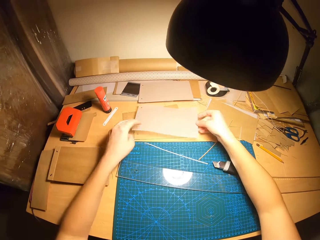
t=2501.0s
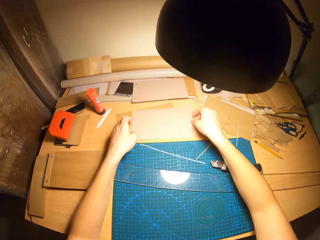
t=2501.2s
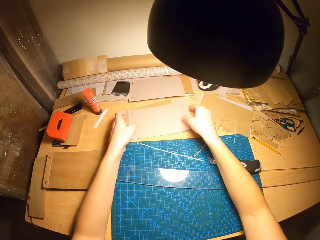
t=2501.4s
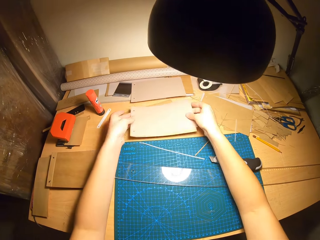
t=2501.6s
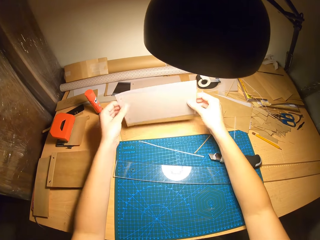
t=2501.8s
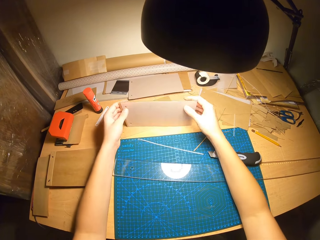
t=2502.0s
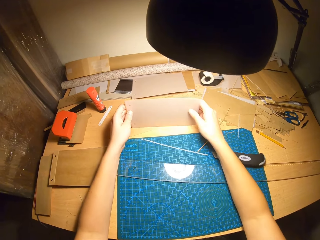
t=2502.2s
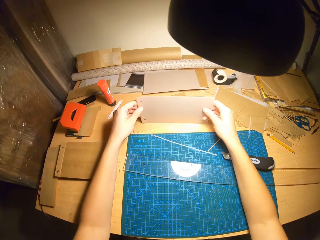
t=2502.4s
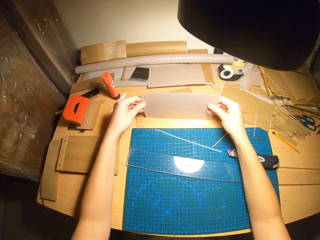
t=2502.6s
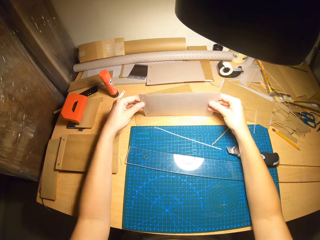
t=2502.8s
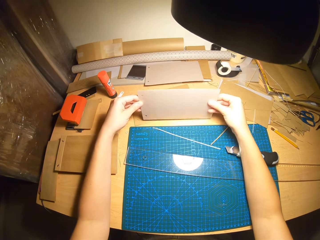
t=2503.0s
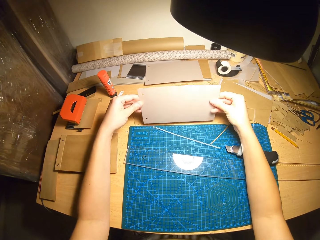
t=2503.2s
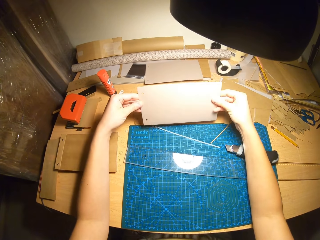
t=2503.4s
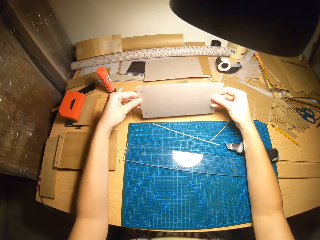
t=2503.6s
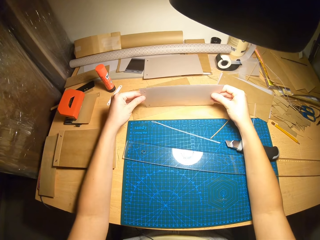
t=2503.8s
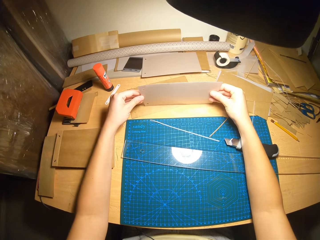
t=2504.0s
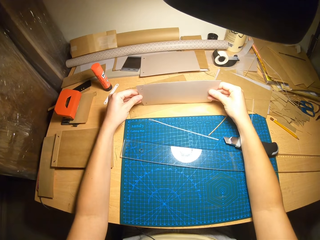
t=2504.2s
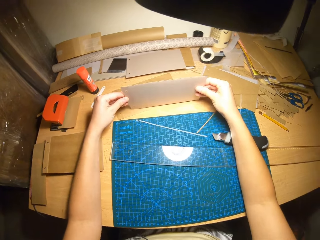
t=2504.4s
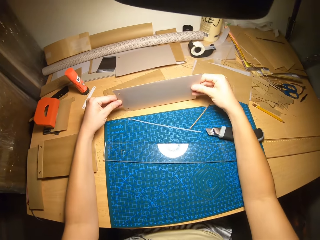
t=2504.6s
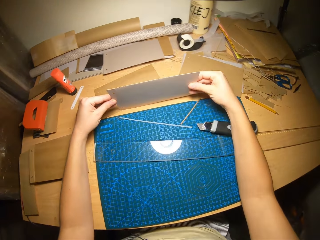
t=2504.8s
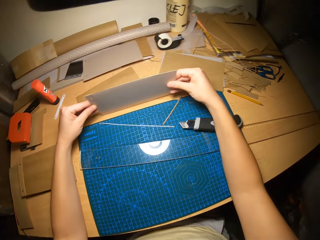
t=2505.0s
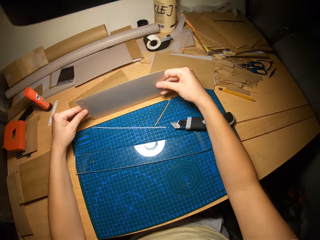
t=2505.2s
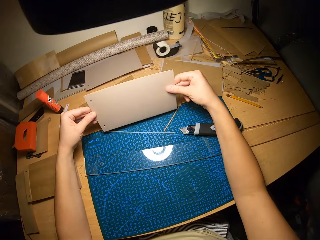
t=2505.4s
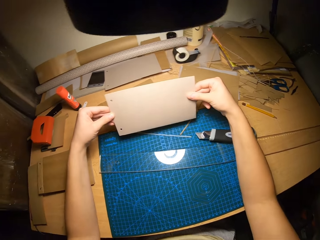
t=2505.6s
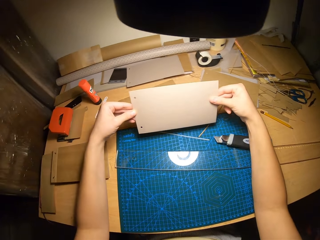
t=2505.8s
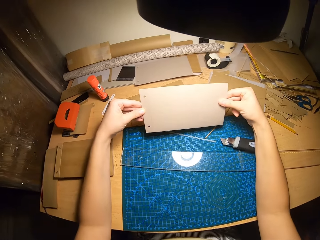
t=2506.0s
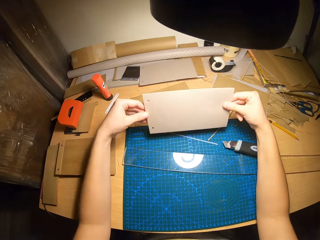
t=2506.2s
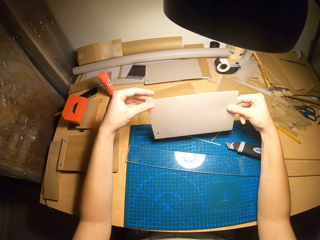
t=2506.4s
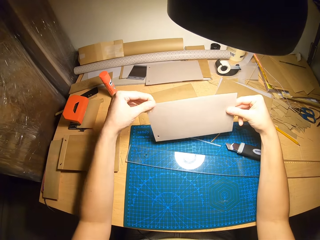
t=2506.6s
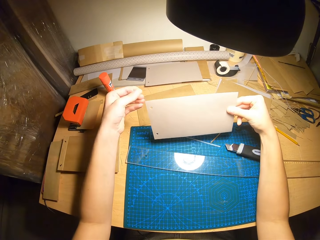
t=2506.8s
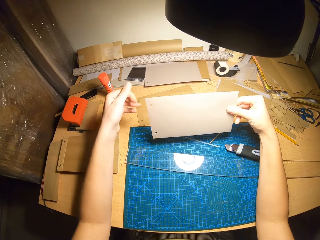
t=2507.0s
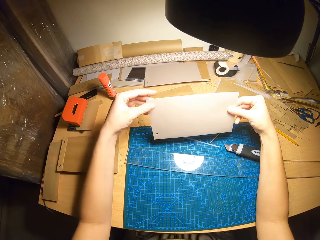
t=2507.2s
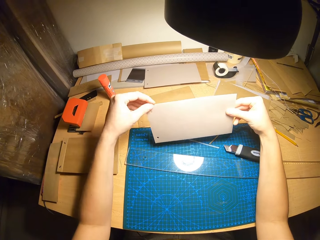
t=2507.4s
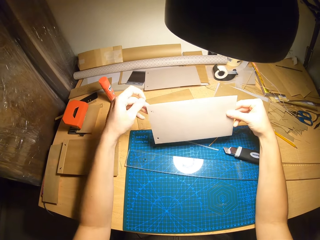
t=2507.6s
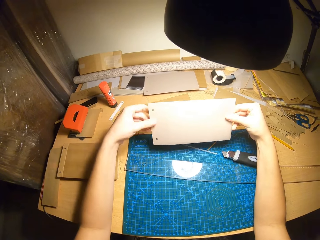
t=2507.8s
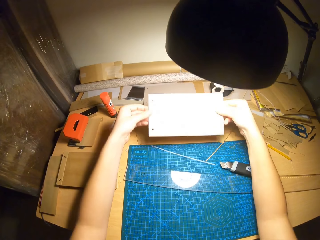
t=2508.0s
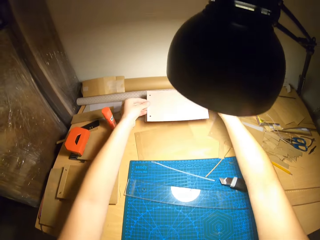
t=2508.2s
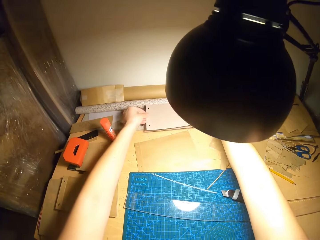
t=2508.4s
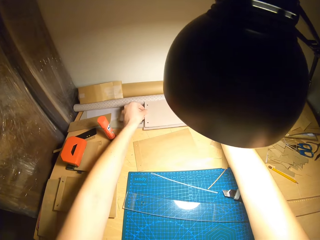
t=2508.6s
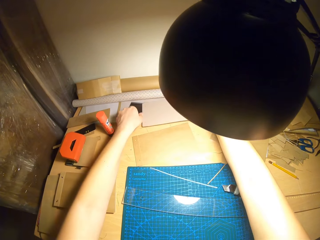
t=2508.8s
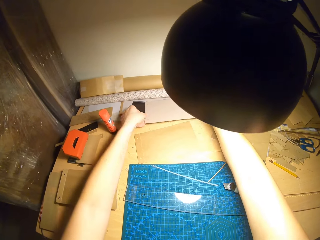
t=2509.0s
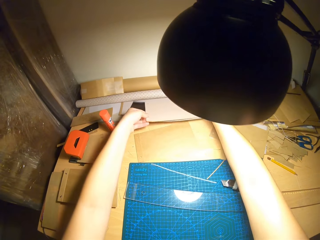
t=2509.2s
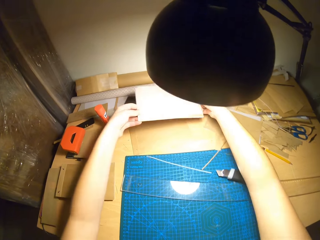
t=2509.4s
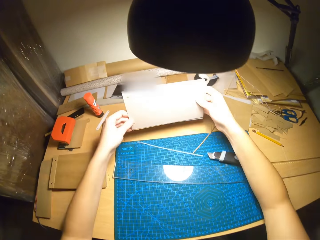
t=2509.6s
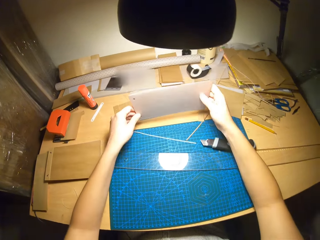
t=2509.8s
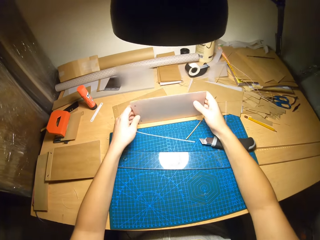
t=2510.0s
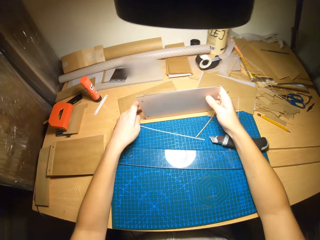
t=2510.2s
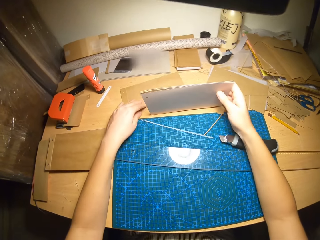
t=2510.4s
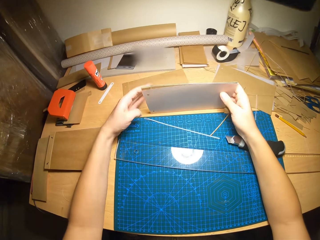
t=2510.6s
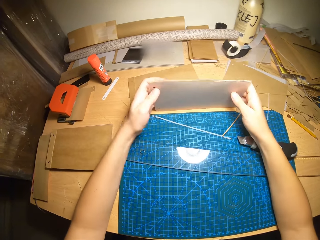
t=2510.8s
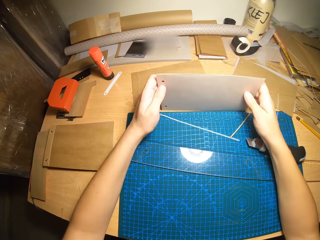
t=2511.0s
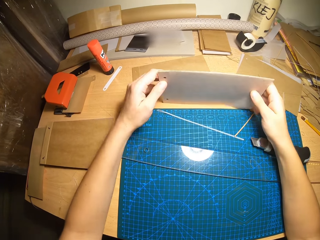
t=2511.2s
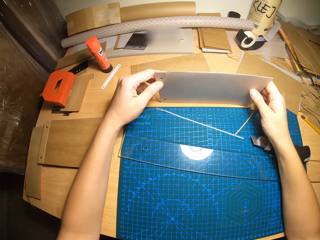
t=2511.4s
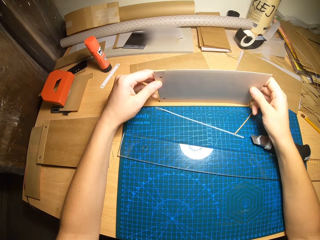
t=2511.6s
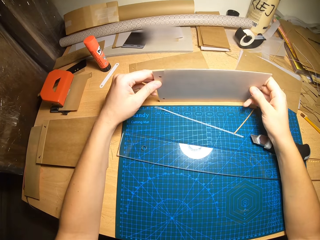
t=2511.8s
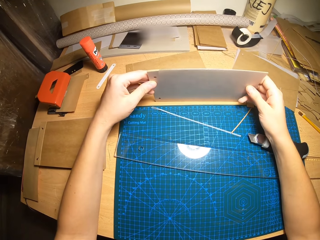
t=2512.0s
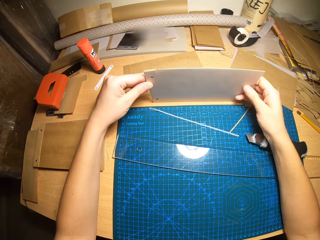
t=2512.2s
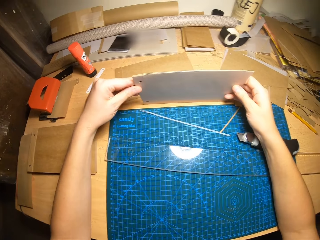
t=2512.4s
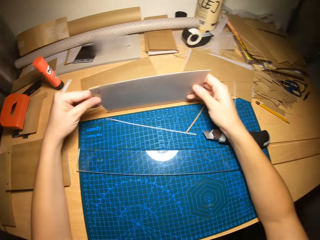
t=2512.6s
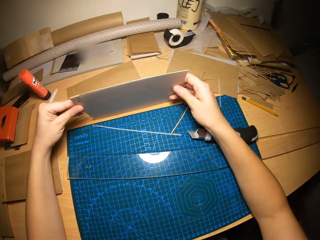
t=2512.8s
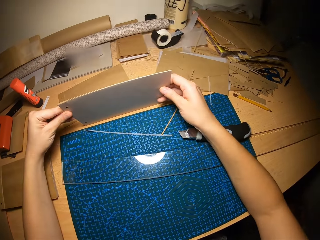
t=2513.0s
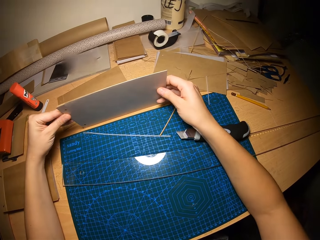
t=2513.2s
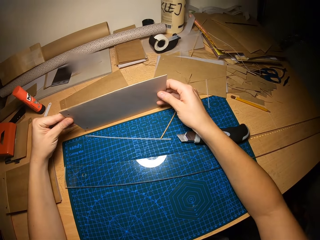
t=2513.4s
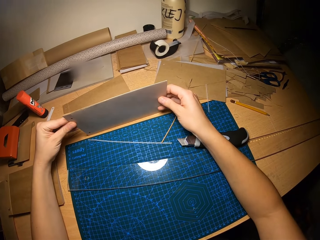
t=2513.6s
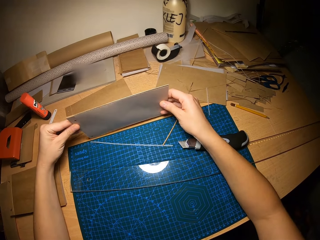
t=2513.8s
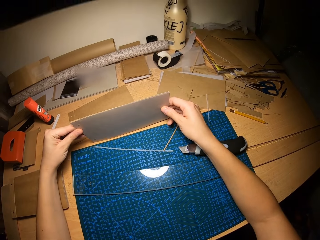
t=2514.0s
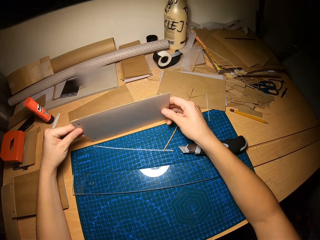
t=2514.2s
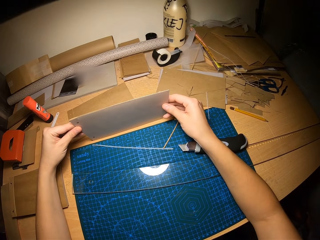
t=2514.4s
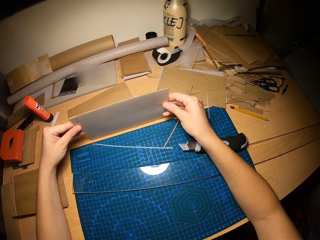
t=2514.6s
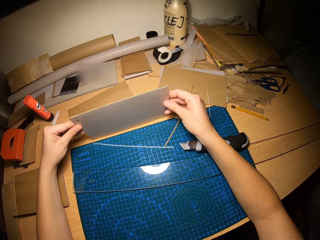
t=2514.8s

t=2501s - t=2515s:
The camera wearer places the kraft paper on a kraft paper on the table with both hands. She picks up the manila papers on the table with her hands. She organizes the kraft paper on the worktable with both hands. She holds the manila papers with her hands. She drops the kraft papers on a pile on the worktable with both hands. She organizes the pile of kraft papers on the worktable with both hands.

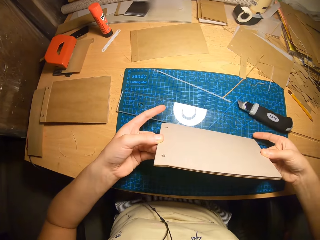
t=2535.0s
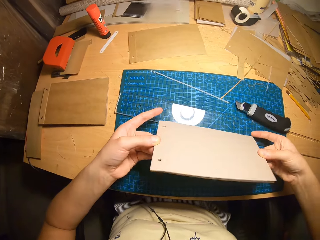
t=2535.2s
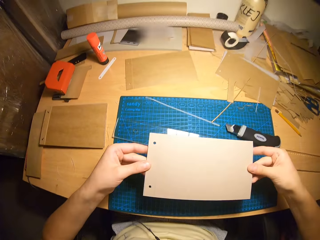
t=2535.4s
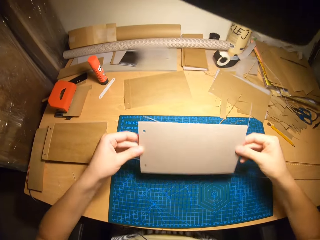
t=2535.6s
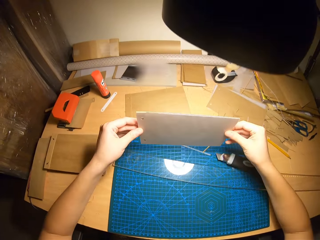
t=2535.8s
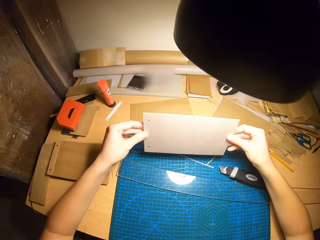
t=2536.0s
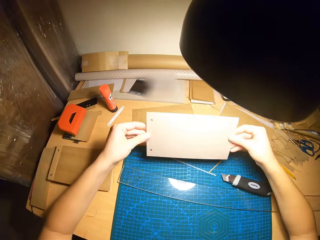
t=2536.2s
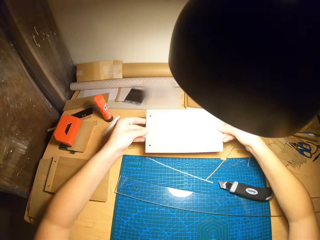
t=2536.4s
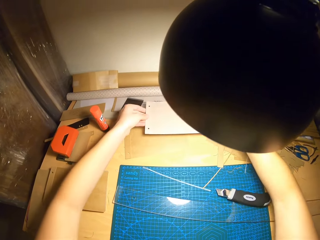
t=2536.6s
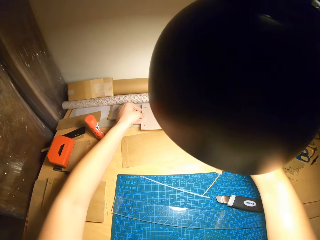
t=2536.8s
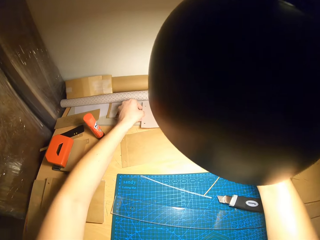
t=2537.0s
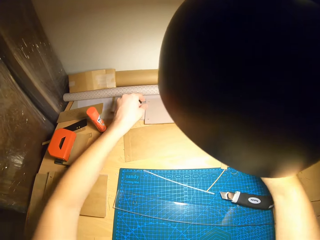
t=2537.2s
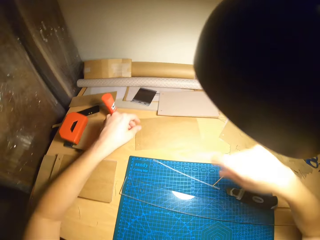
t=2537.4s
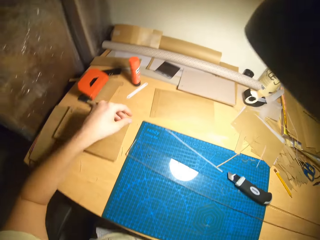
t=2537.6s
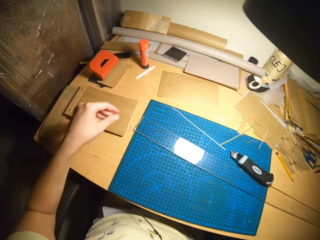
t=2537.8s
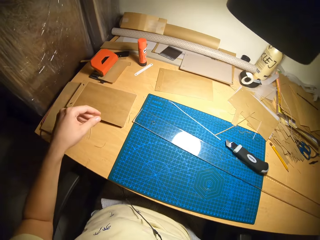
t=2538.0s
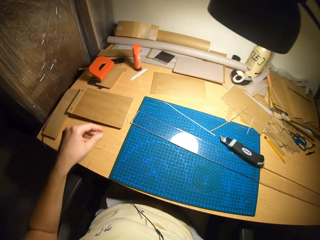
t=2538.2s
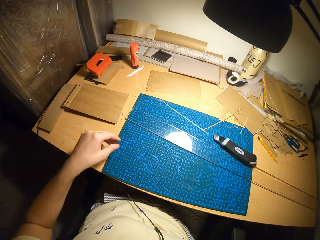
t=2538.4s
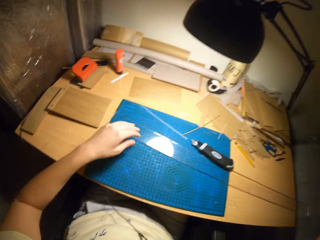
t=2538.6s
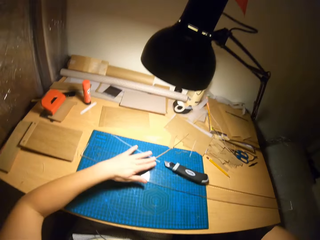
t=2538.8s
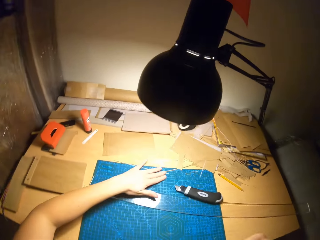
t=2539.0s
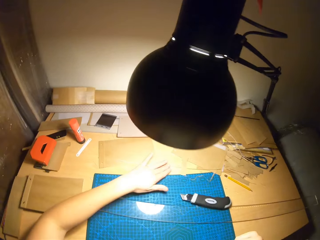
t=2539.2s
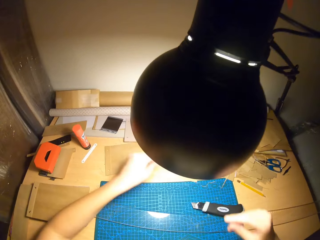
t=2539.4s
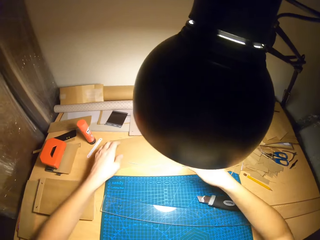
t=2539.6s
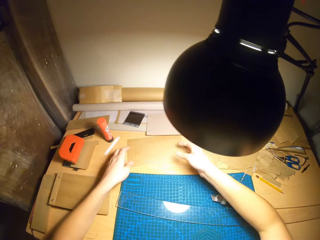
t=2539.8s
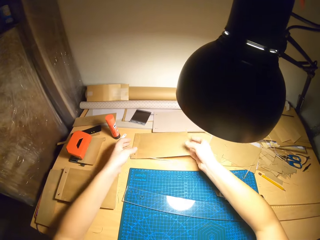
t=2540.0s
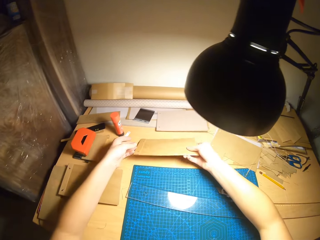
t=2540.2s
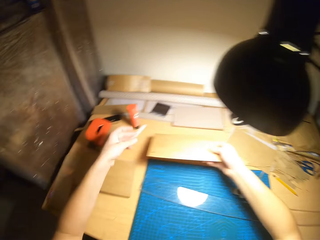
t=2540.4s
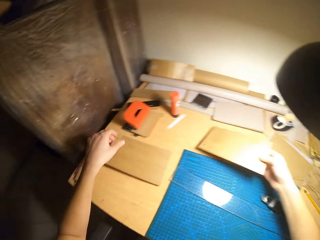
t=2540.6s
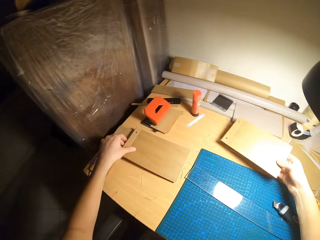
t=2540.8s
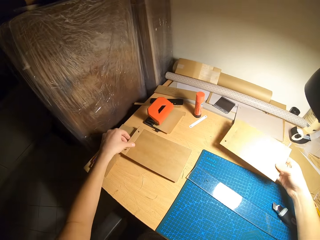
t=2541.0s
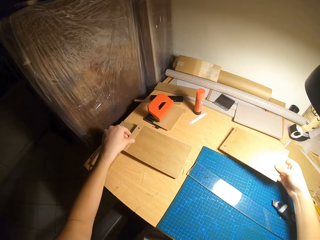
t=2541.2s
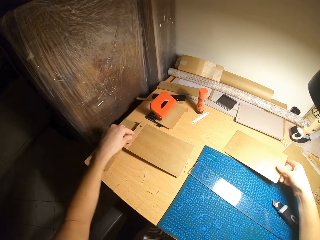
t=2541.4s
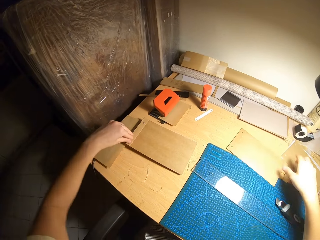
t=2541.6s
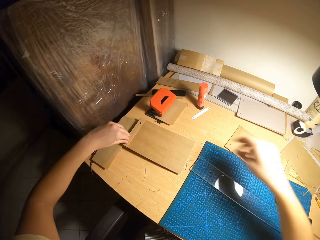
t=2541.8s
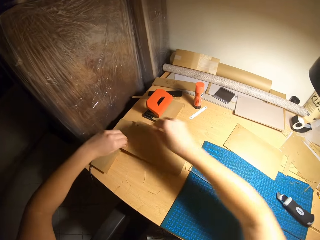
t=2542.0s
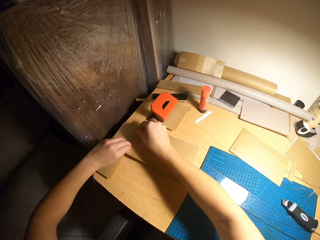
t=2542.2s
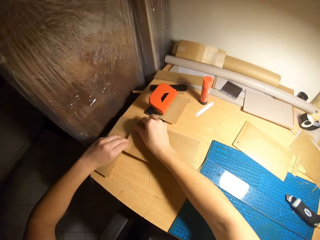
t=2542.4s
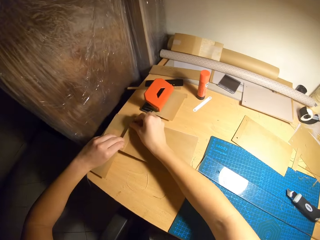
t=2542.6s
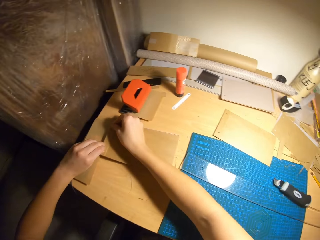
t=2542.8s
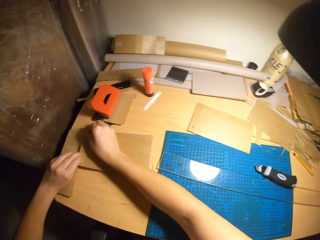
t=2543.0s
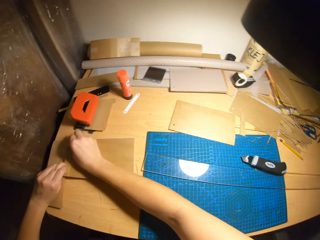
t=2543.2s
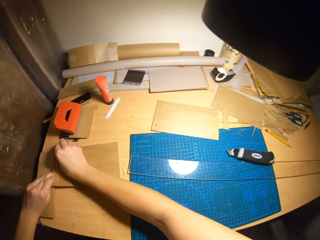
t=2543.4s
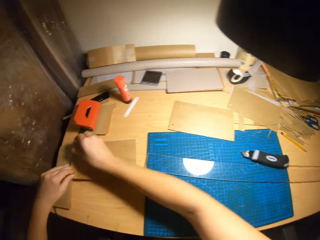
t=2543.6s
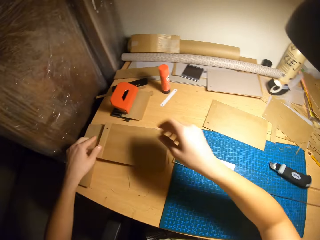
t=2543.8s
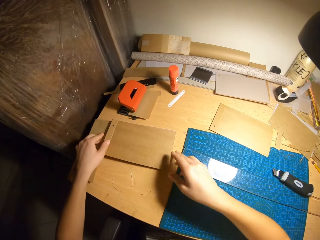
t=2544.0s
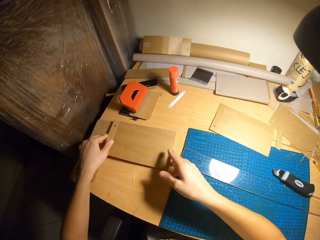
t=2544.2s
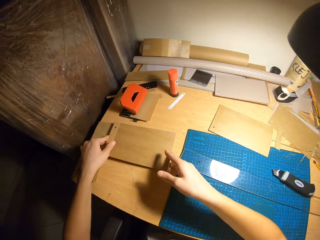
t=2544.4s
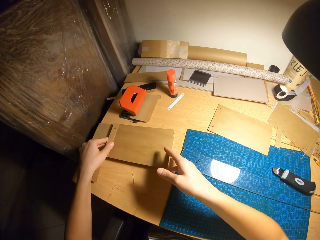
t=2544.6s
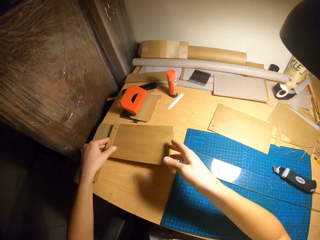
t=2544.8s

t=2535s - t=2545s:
The camera wearer drops the pile of kraft papers or manila papers on the worktable with both hands. He touches his face with his right hand. He picks up a kraft paper from the worktable with both hands. He puts the manila paper on the table. He picks up the kraft papers from the worktable with both hands.
